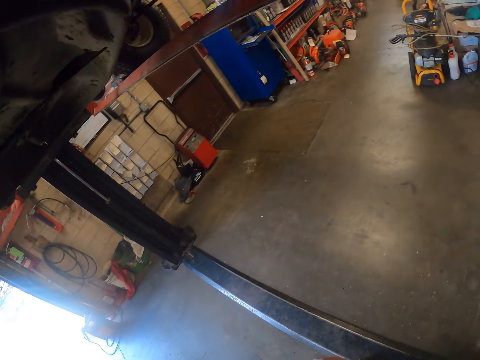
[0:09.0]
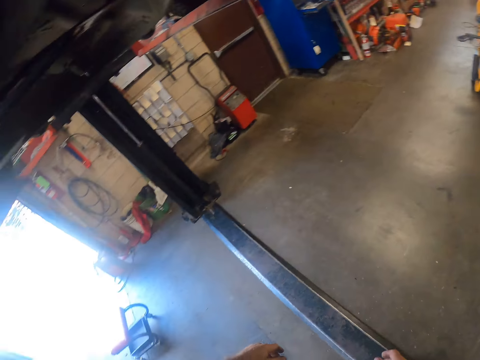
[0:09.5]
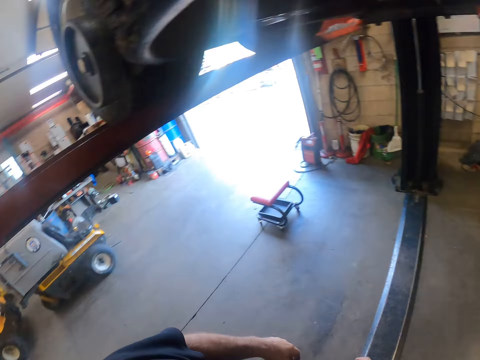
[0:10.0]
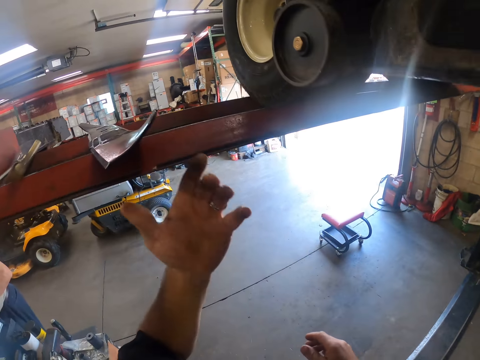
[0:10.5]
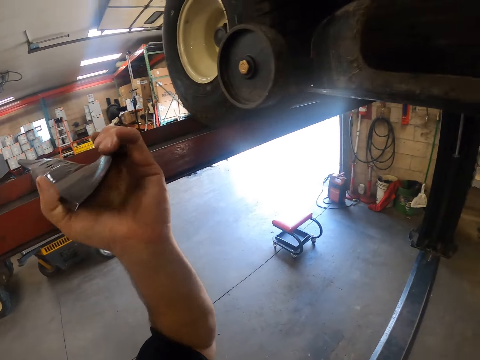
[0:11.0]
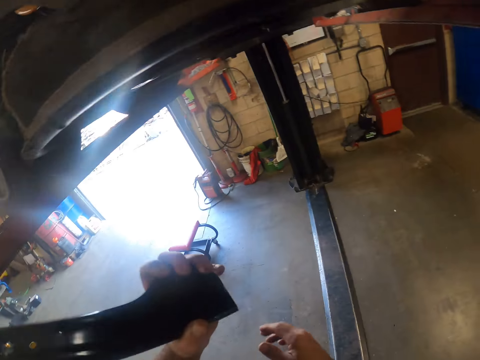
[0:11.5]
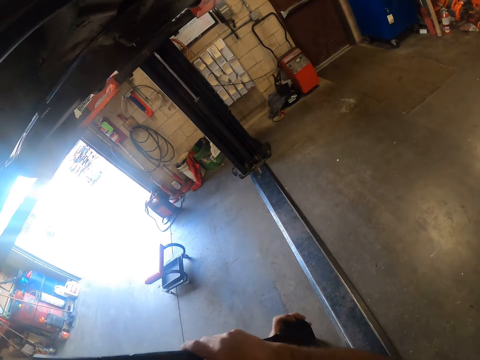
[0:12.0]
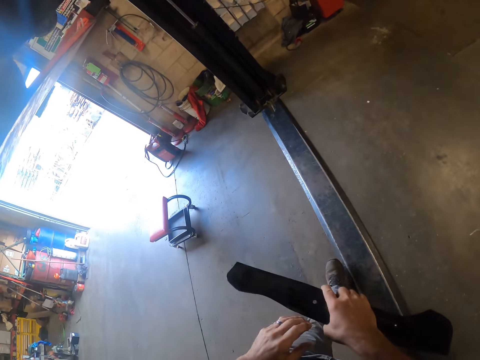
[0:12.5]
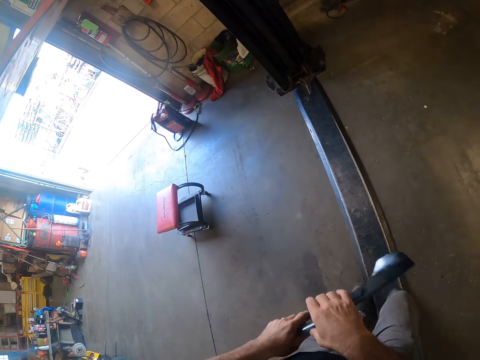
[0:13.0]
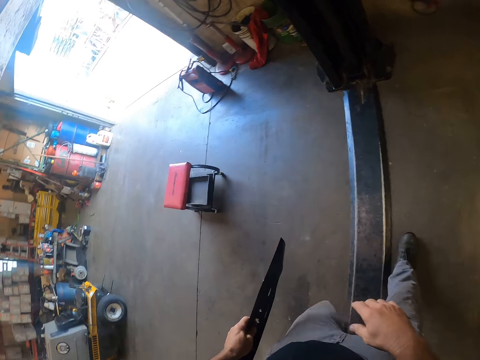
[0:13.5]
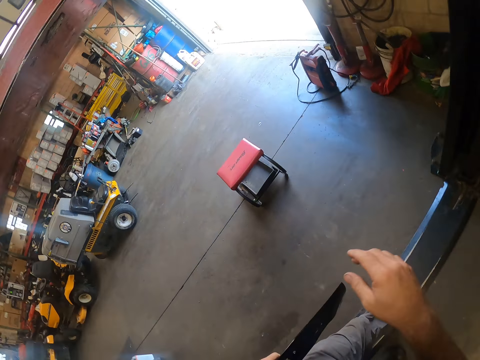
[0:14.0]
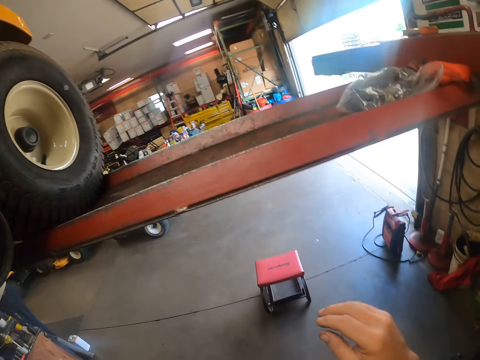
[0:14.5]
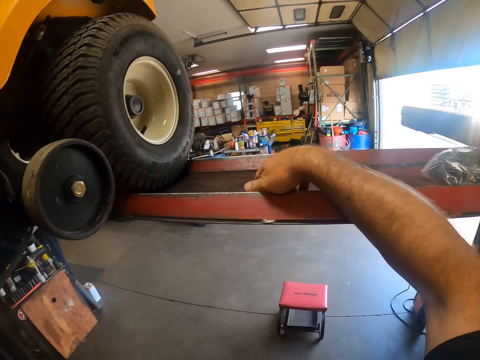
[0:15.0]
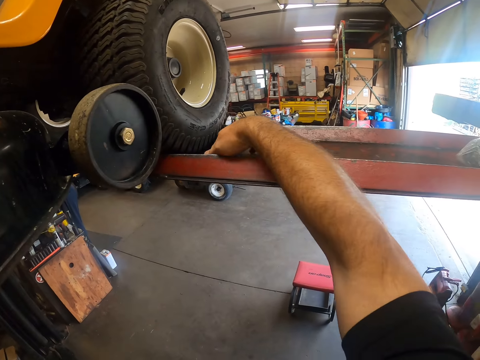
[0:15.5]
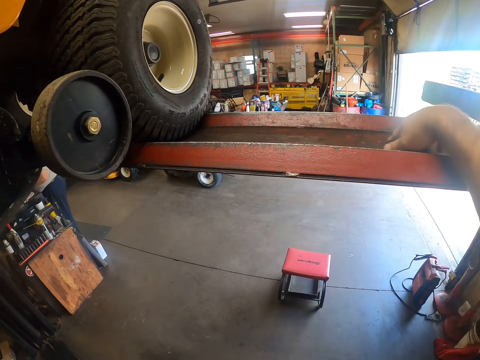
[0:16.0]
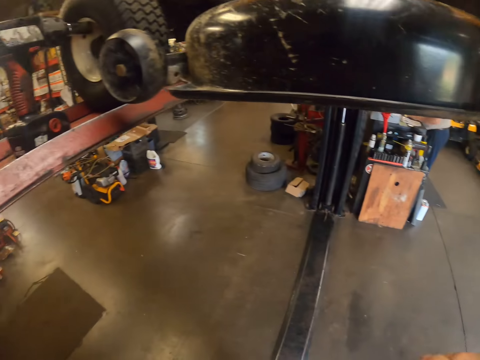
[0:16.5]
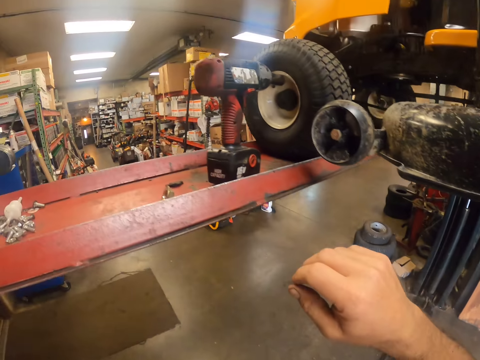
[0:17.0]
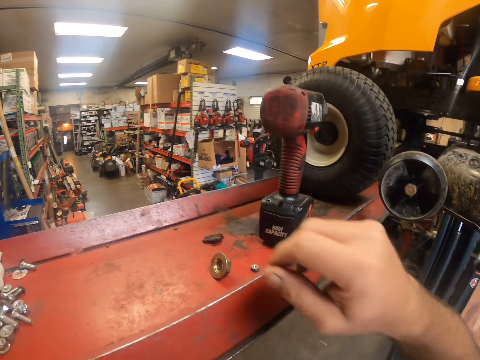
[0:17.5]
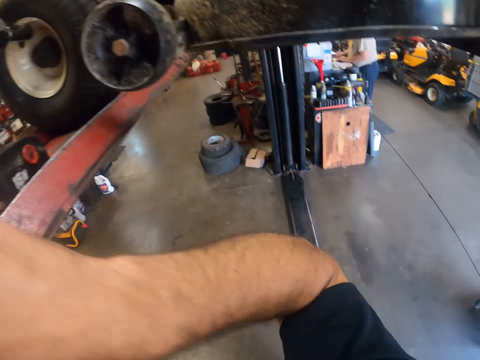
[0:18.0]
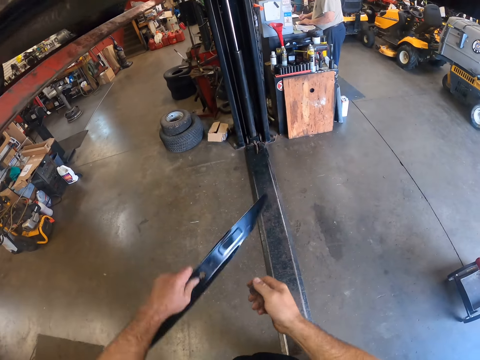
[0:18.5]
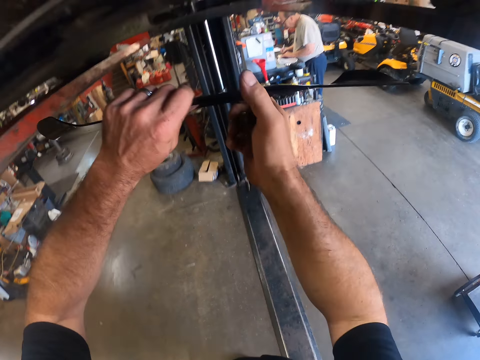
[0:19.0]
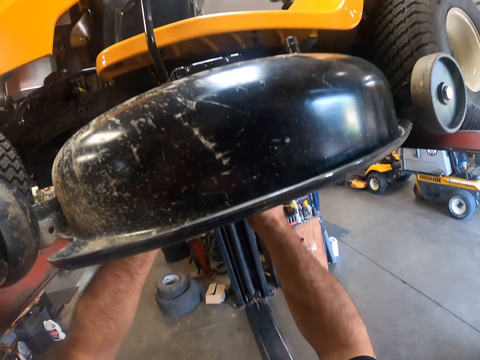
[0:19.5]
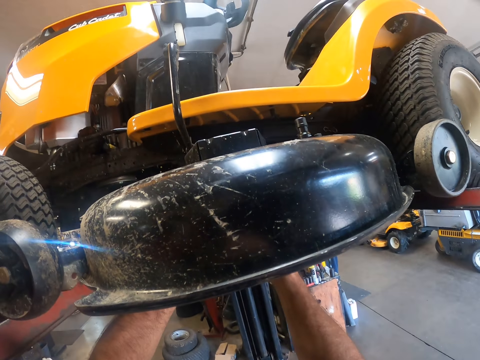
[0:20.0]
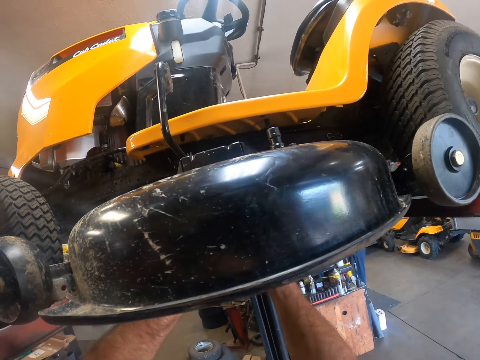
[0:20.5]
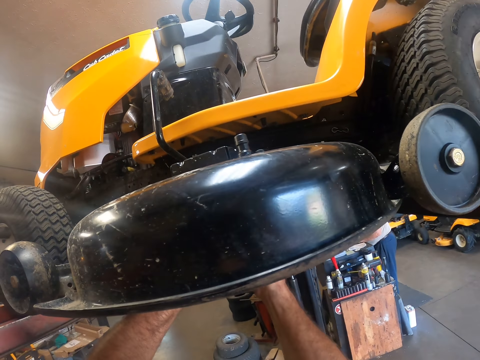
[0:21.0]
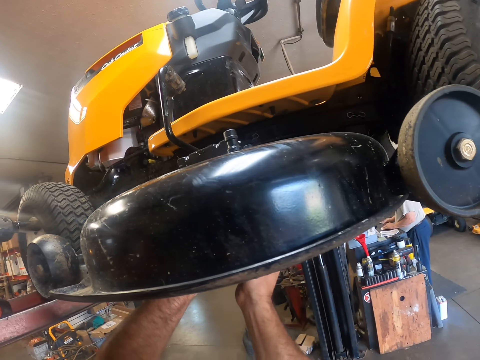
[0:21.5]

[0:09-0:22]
The camera wearer grabs a lawn mower component with his left hand. He walks in the workshop. He looks for something. He picks up a lawn mower blade. He takes a nut on the mower lift. He reattaches the lawn mower component under the lawn mower.

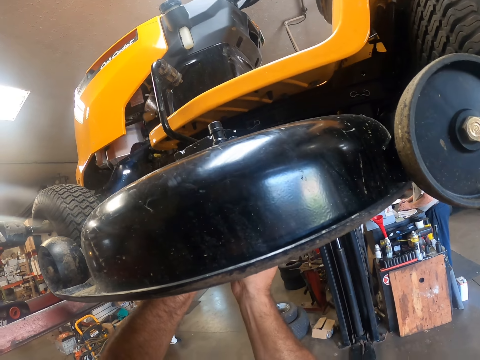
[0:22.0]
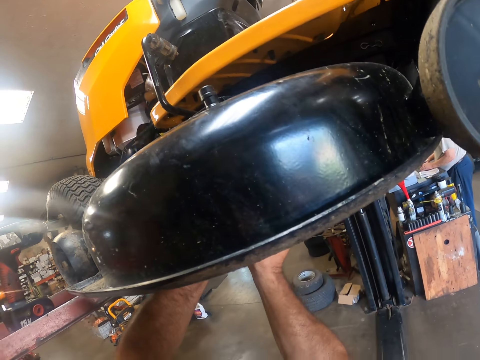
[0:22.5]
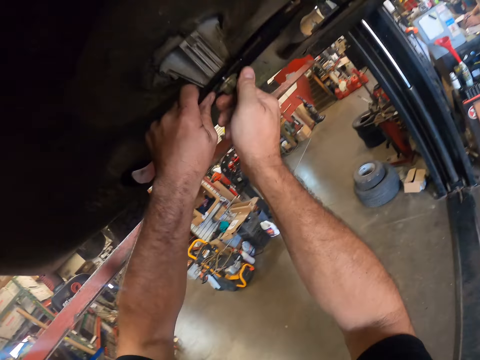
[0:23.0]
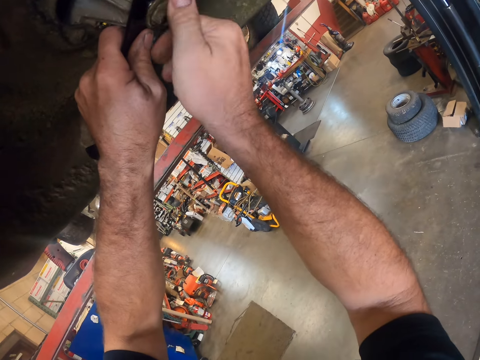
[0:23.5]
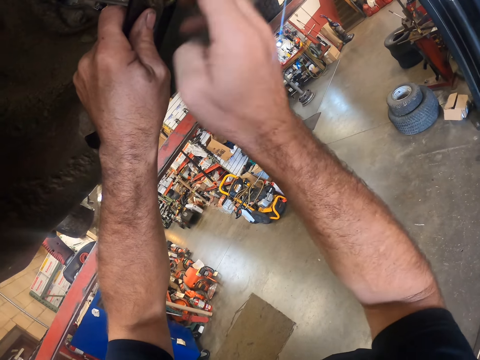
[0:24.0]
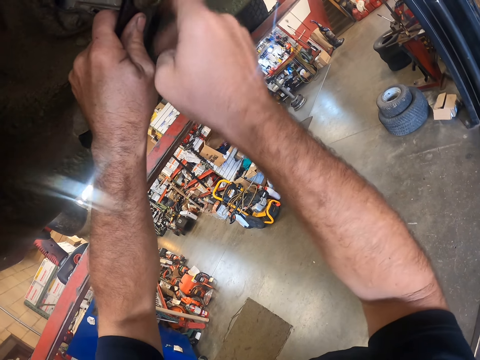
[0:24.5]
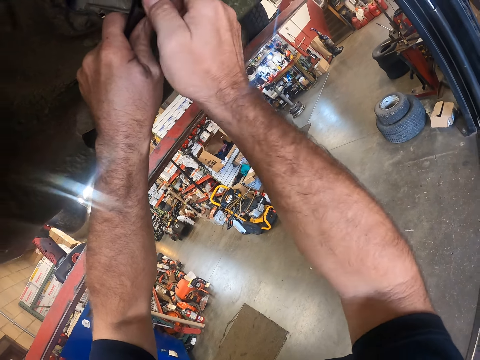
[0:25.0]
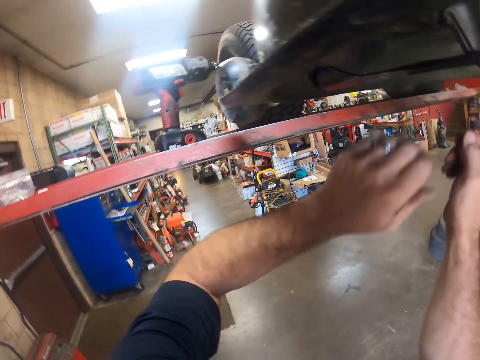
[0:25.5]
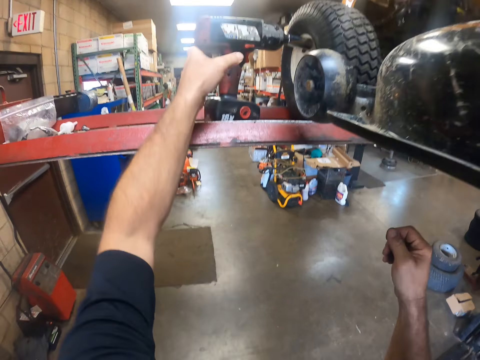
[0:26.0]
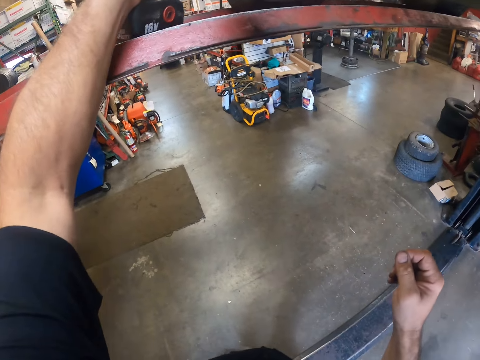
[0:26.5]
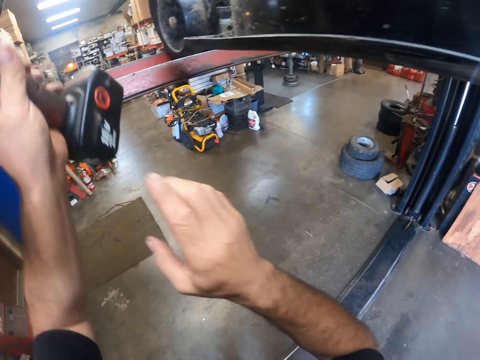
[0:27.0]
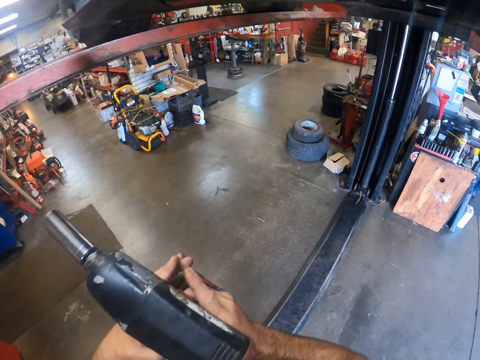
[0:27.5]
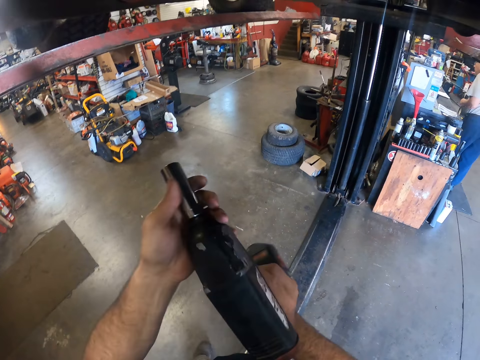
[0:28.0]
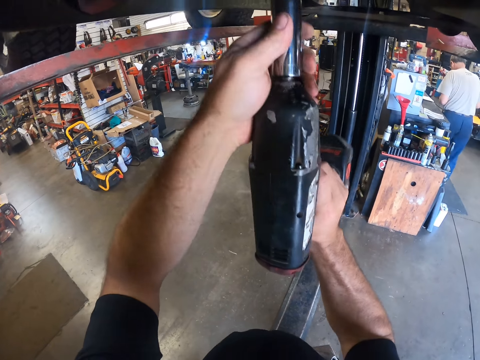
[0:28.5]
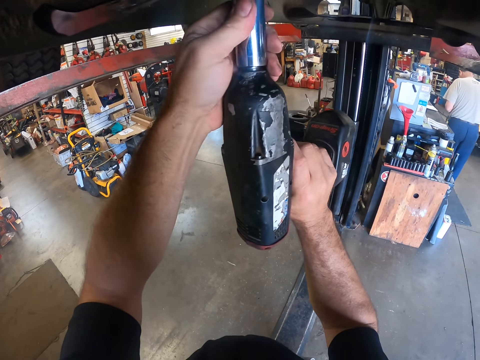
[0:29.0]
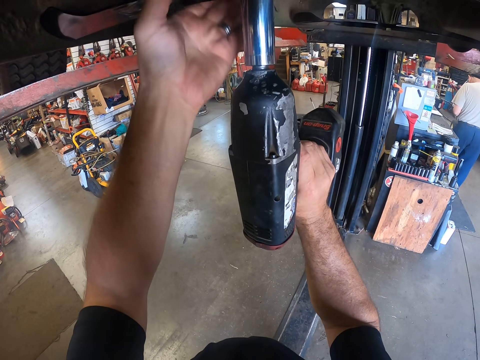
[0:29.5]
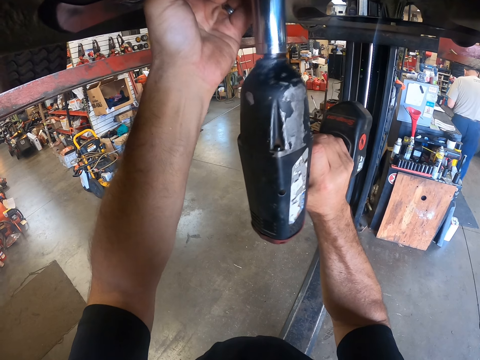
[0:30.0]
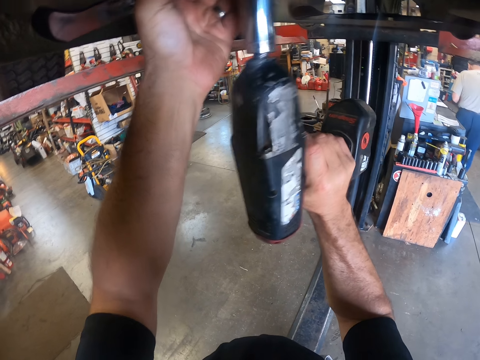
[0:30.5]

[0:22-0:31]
The camera wearer screws the bolt to the lawn mower component. He takes a power drill on the mower lift with his left hand. He moves the power drill to his left hand. He tightens the nut with the power drill.

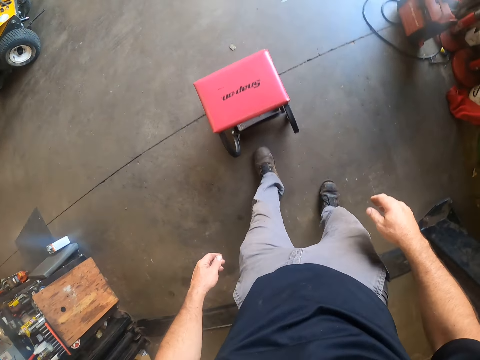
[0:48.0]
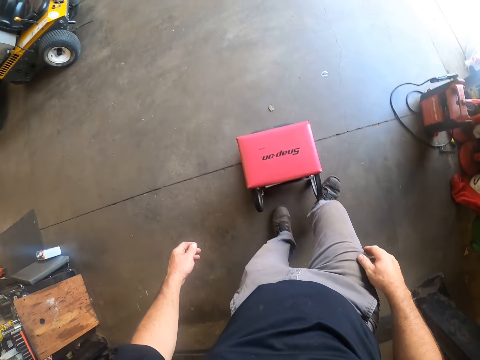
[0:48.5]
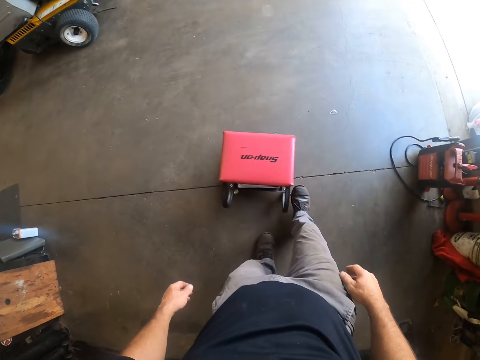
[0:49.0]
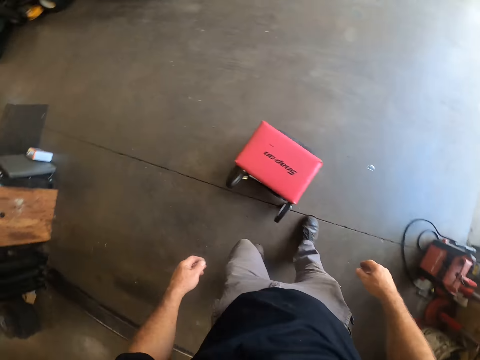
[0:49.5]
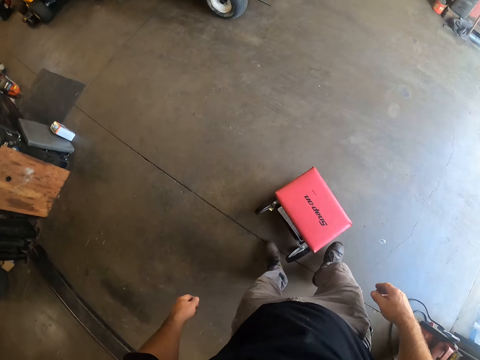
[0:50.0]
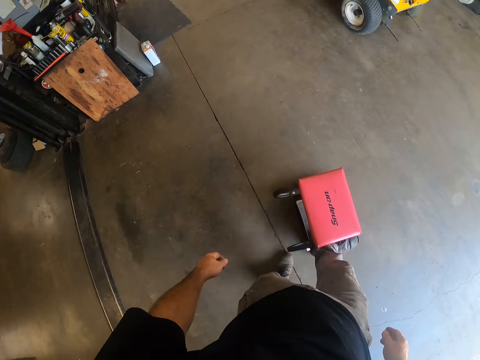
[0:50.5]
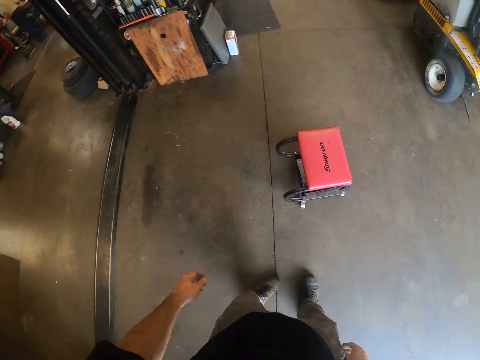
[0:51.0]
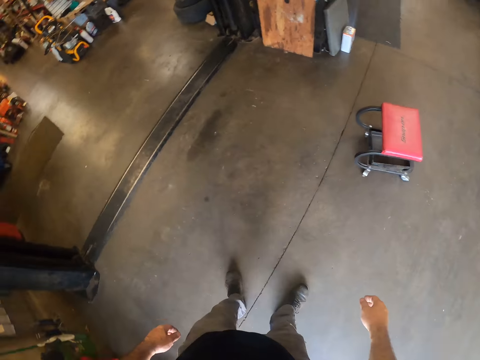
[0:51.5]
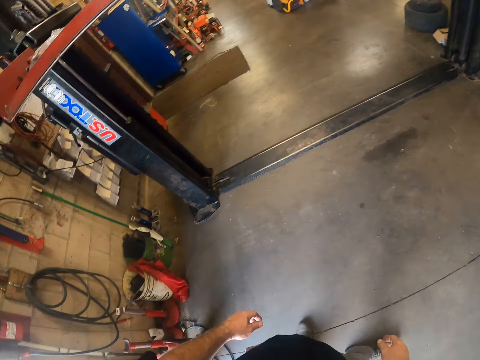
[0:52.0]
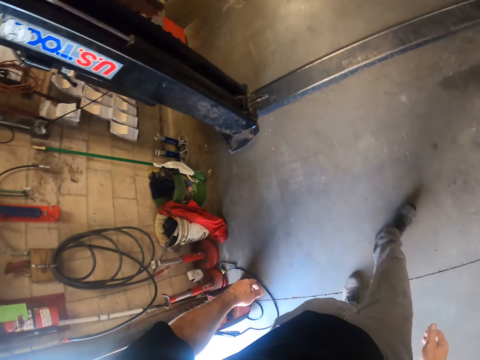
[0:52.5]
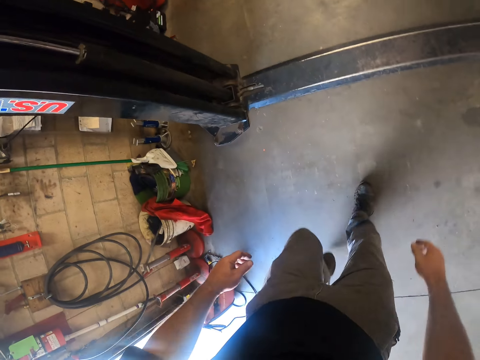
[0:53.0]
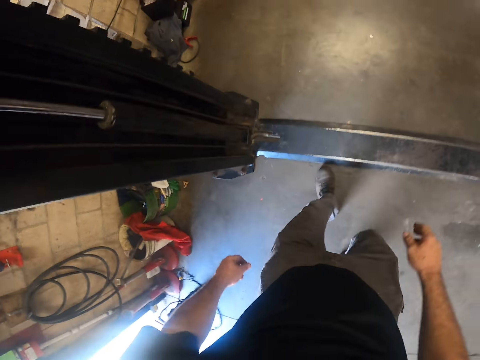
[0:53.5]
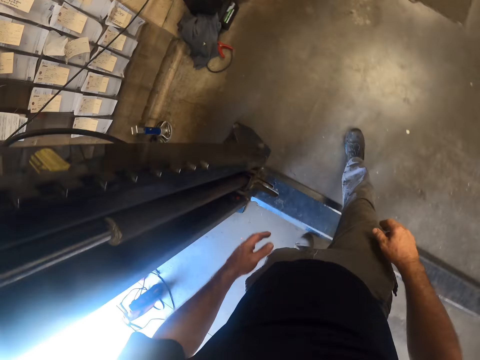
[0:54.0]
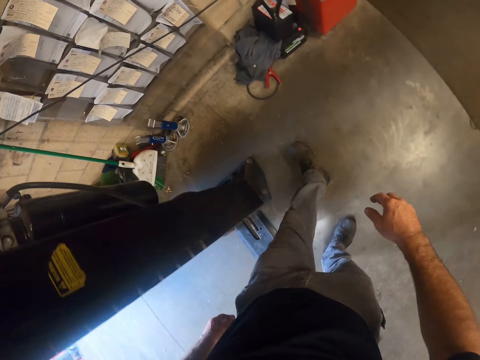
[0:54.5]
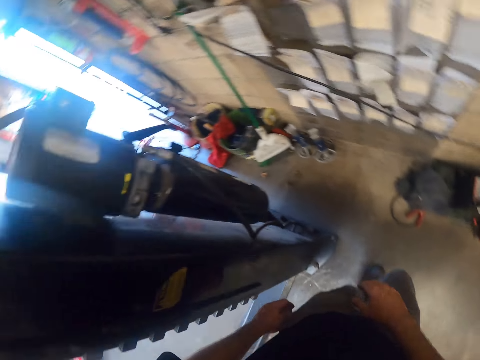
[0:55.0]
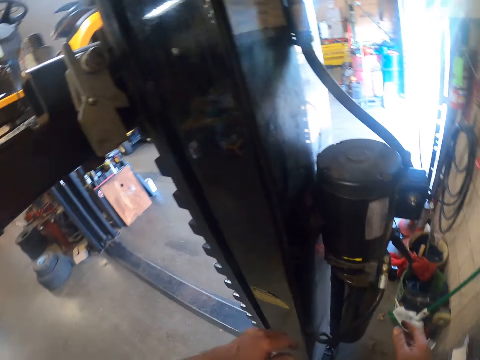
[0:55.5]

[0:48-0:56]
The camera wearer moves a stool with his feet. He pushes the lawn mower. He walks in the workshop.
